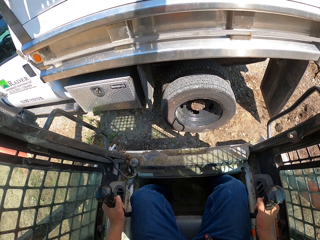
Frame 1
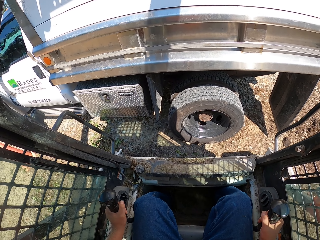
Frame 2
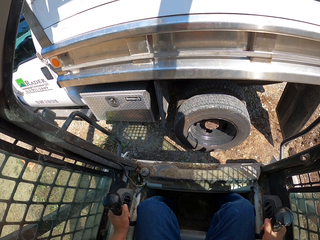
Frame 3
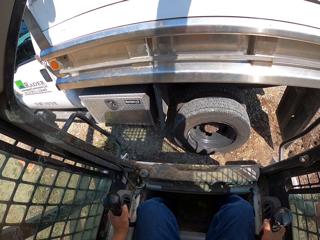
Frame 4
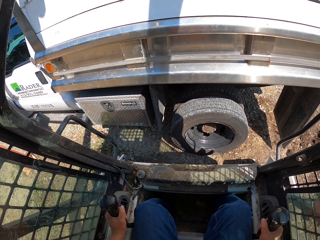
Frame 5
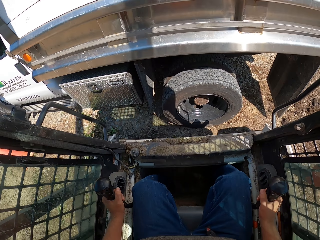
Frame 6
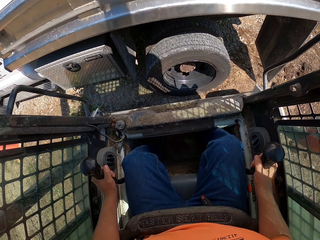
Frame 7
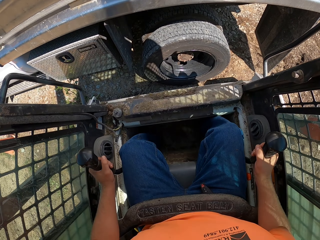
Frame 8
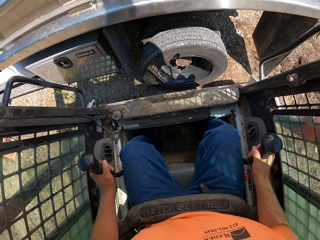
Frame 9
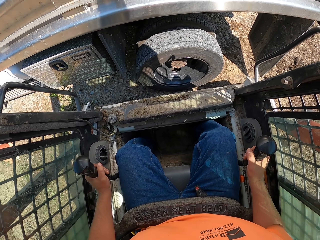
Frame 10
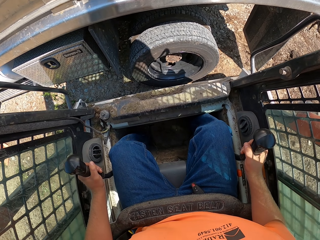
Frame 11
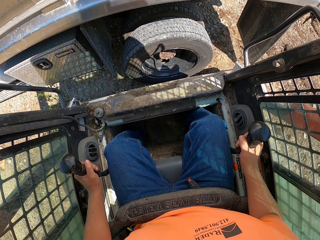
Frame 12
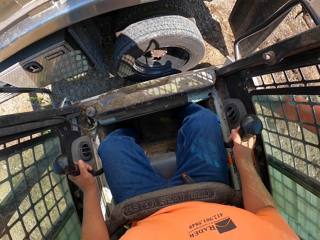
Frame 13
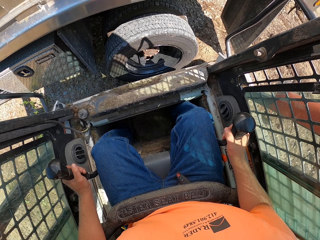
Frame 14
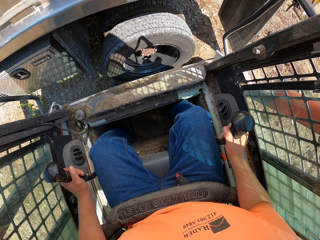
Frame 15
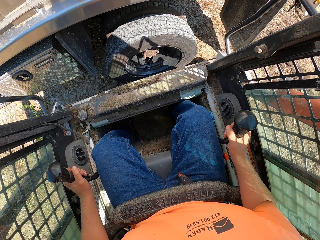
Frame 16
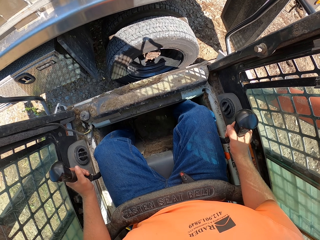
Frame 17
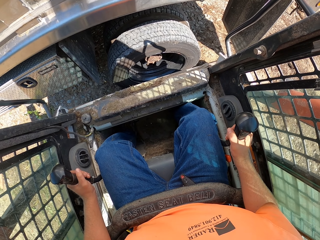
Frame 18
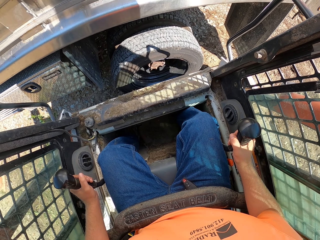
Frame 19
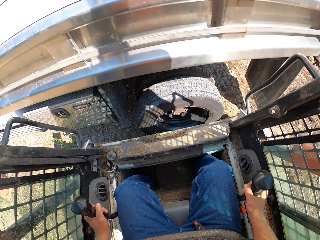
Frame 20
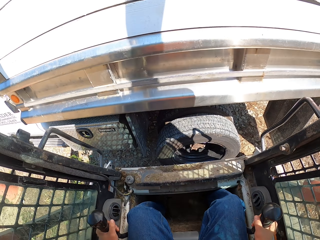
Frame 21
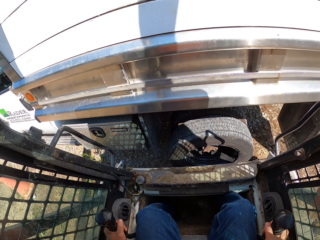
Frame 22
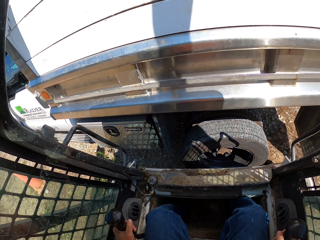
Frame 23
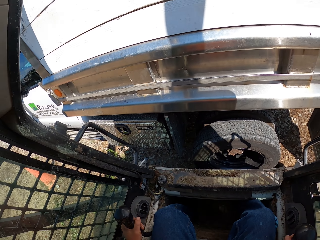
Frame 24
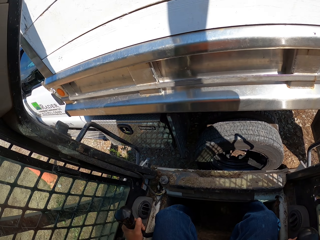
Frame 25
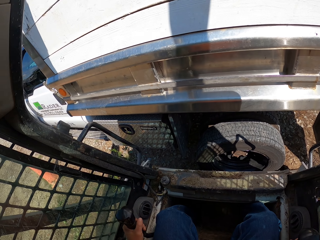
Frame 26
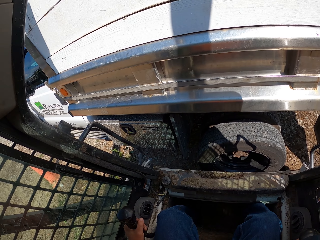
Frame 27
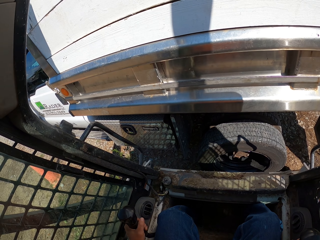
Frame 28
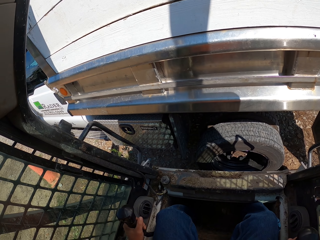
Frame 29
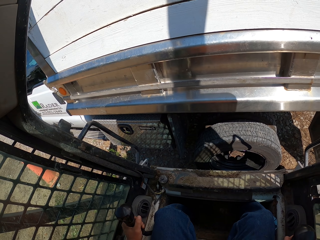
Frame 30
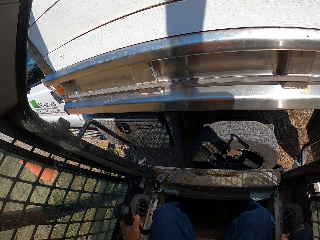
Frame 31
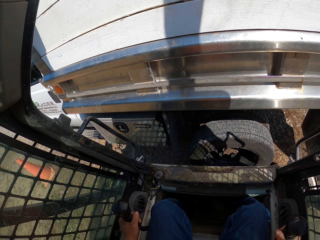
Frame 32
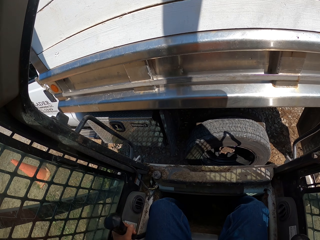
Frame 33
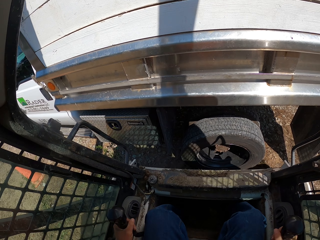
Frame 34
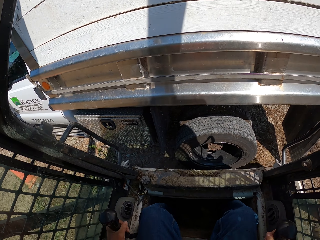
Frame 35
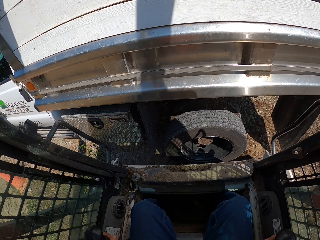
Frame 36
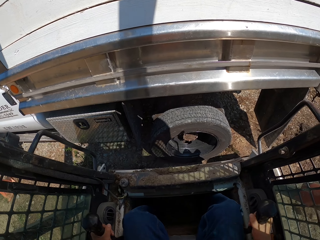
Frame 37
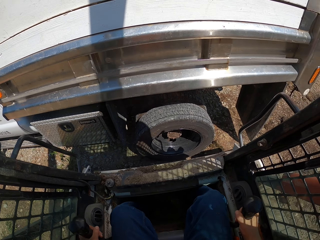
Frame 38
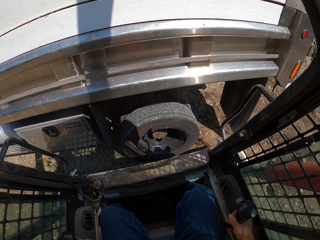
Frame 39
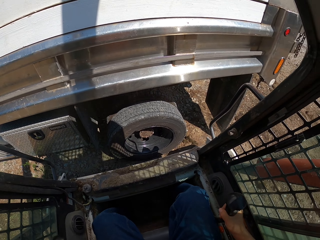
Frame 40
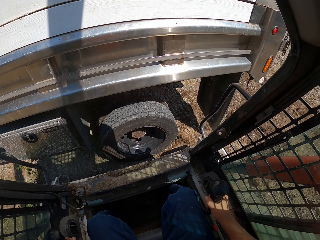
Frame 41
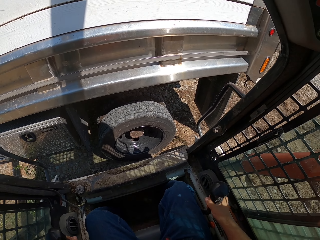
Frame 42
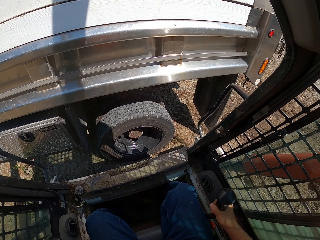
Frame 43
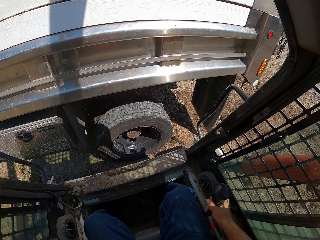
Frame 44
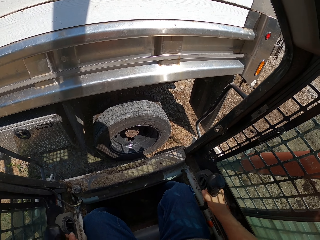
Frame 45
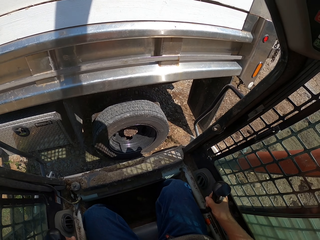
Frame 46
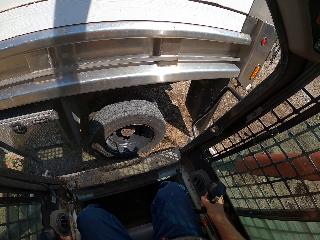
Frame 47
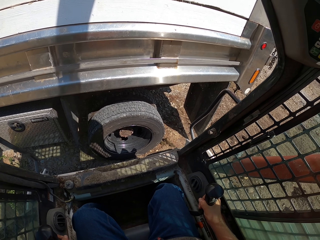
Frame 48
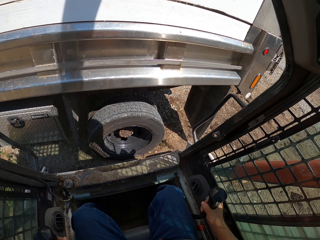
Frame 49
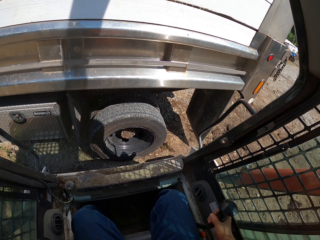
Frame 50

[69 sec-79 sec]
The camera wearer moves the excavator closer to the car. They dump the mulch in a trunk with the mulching tractor.

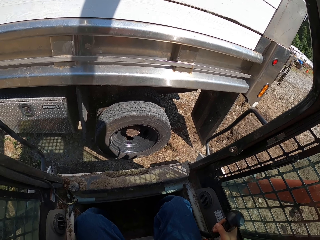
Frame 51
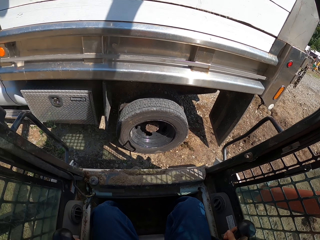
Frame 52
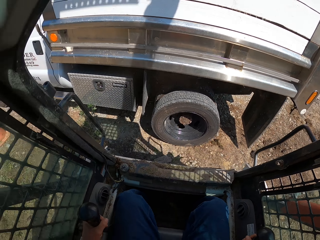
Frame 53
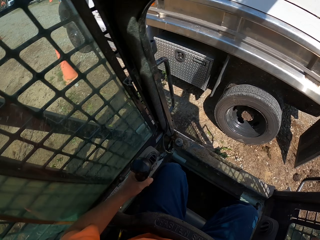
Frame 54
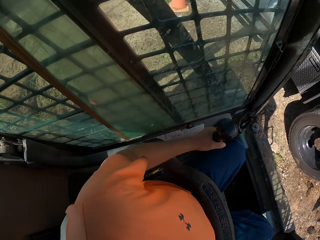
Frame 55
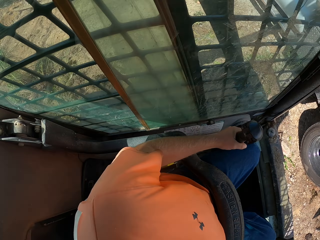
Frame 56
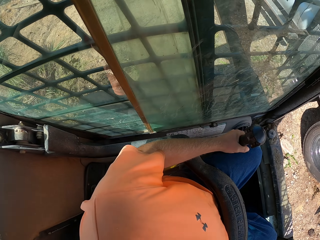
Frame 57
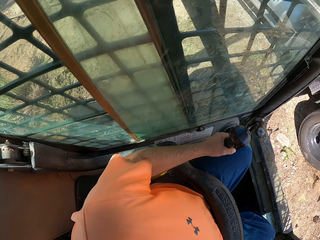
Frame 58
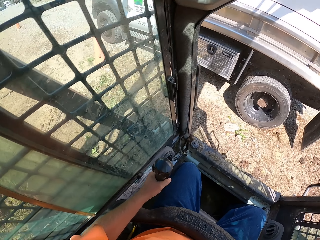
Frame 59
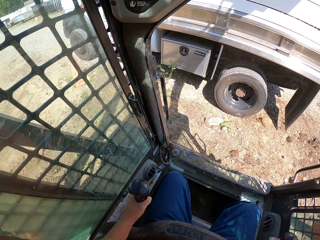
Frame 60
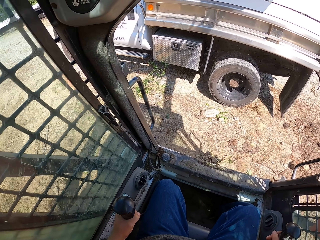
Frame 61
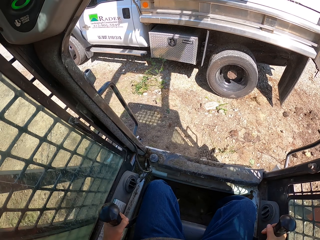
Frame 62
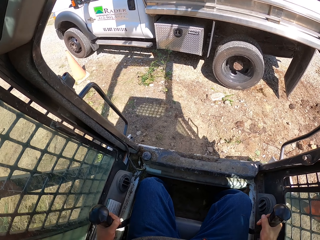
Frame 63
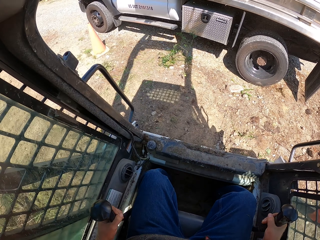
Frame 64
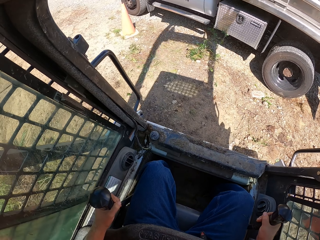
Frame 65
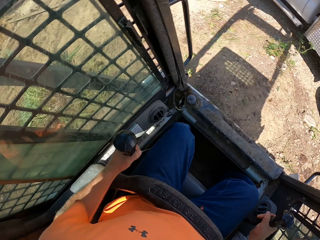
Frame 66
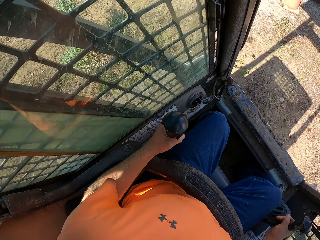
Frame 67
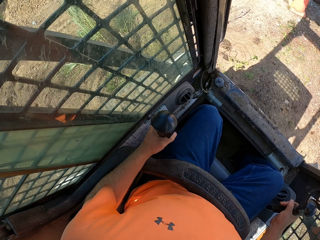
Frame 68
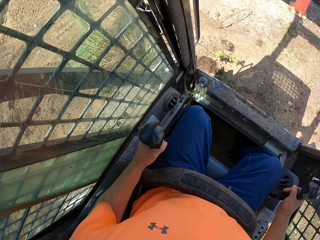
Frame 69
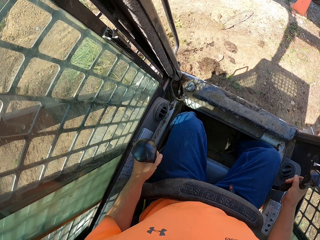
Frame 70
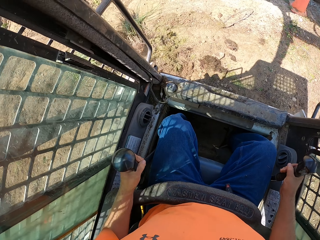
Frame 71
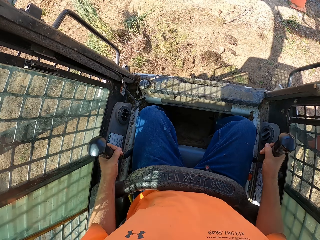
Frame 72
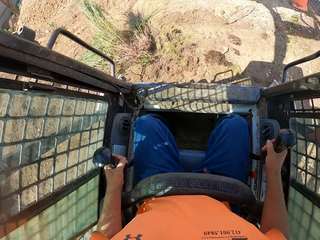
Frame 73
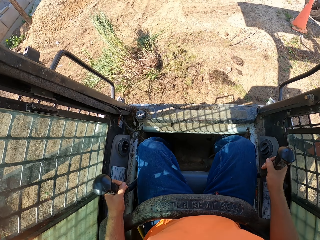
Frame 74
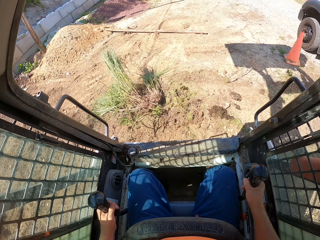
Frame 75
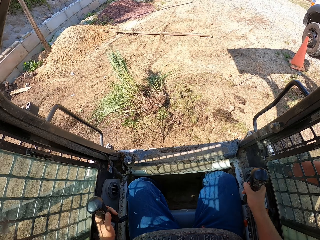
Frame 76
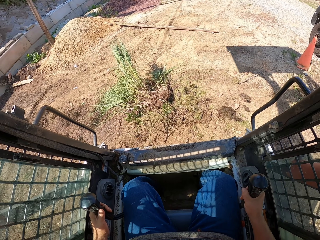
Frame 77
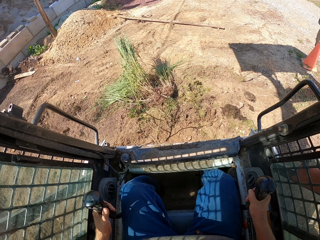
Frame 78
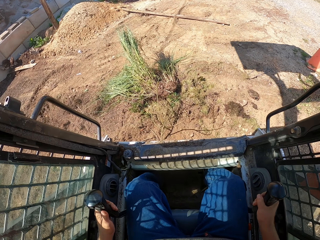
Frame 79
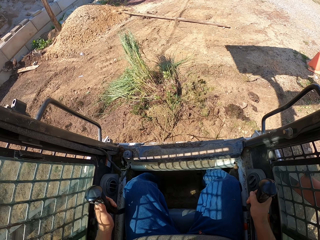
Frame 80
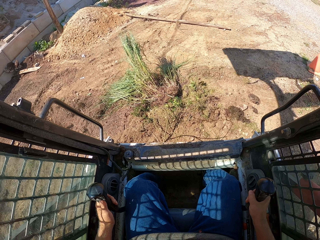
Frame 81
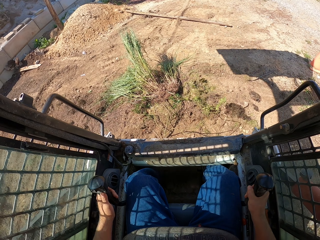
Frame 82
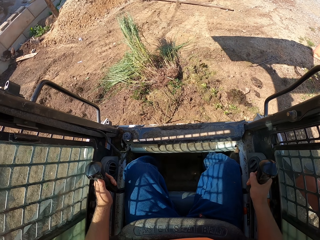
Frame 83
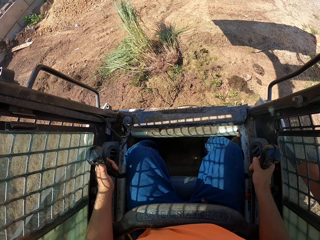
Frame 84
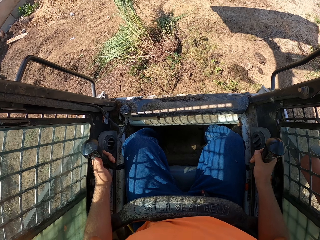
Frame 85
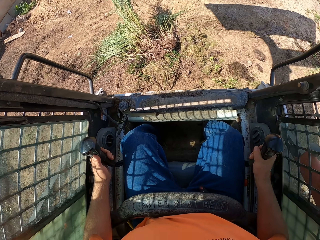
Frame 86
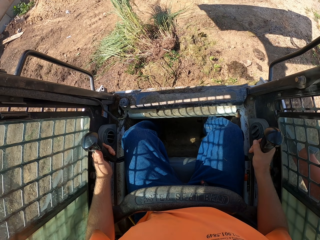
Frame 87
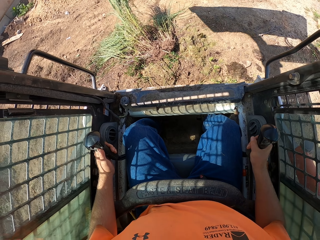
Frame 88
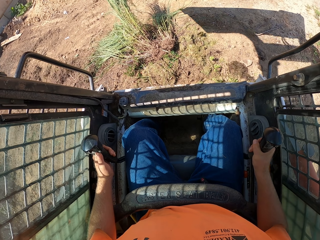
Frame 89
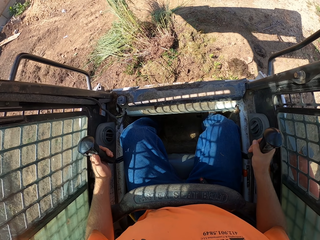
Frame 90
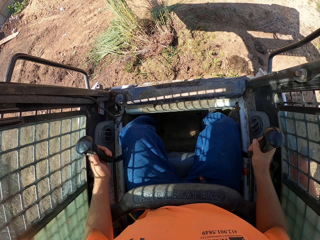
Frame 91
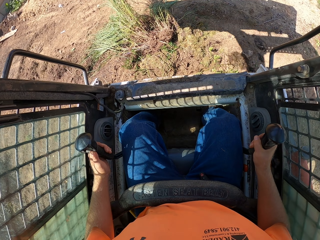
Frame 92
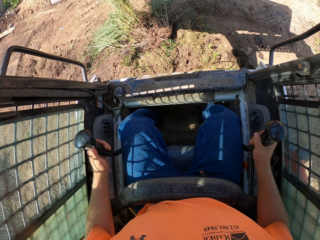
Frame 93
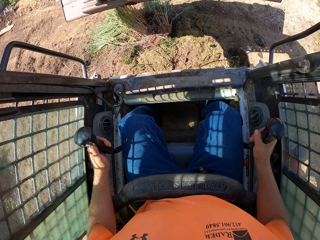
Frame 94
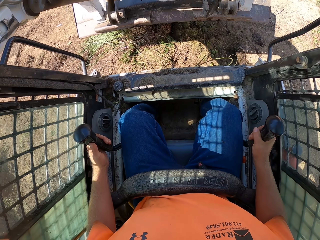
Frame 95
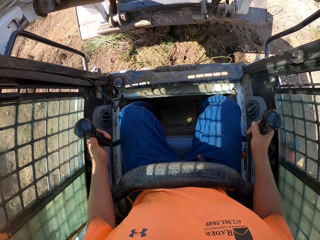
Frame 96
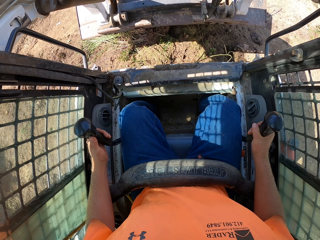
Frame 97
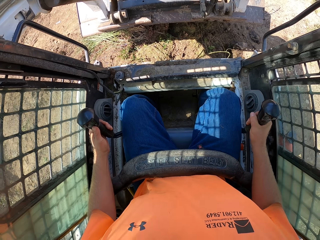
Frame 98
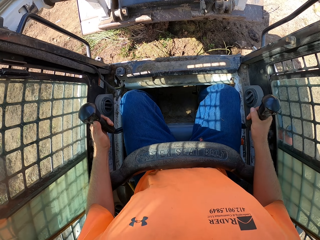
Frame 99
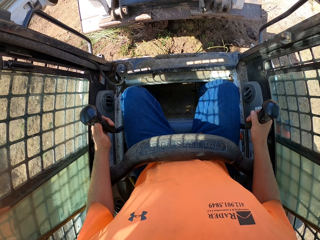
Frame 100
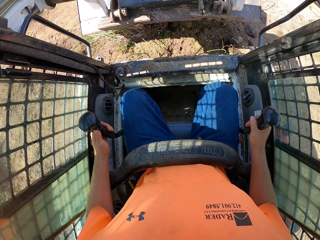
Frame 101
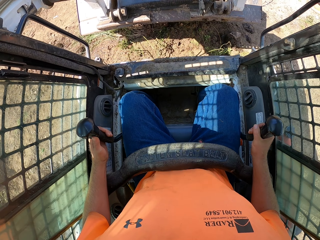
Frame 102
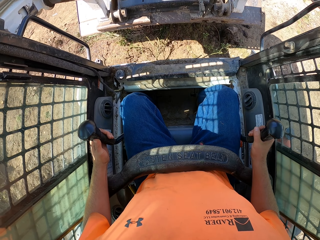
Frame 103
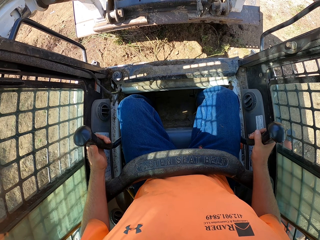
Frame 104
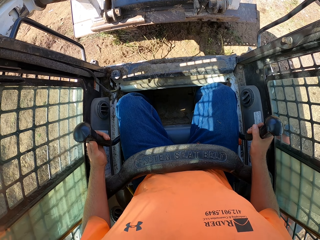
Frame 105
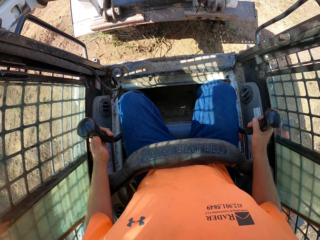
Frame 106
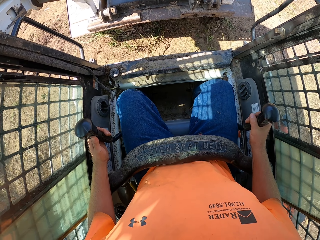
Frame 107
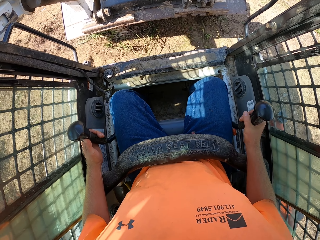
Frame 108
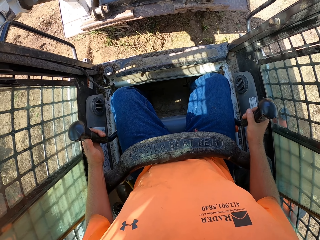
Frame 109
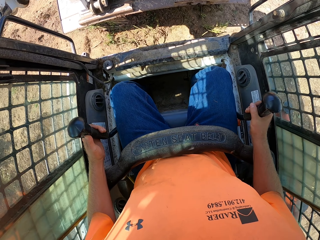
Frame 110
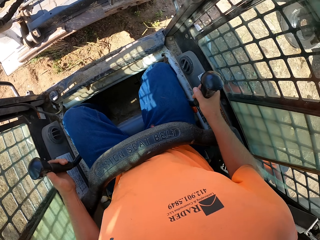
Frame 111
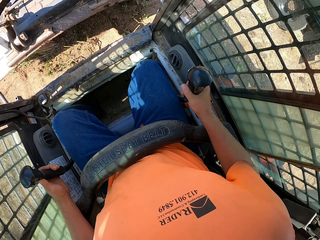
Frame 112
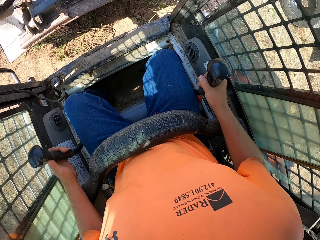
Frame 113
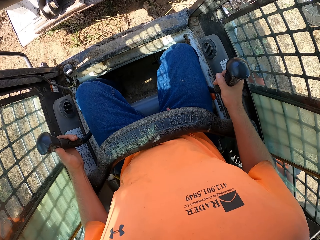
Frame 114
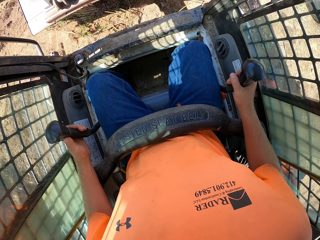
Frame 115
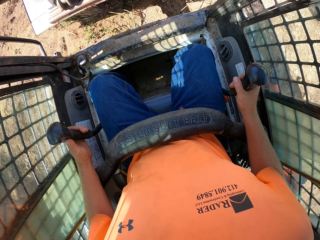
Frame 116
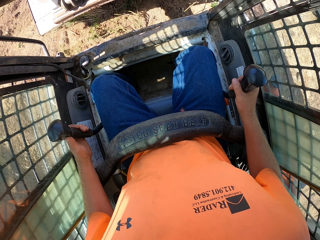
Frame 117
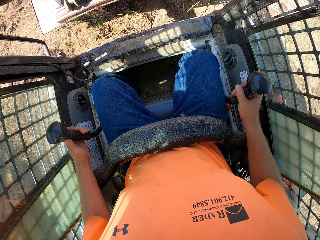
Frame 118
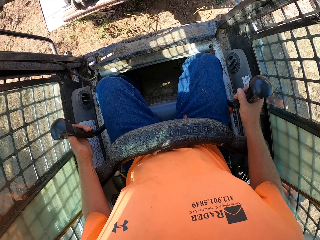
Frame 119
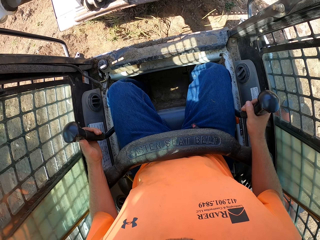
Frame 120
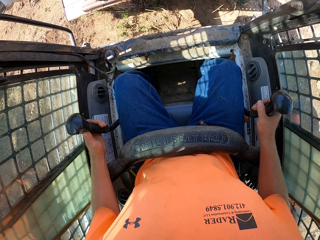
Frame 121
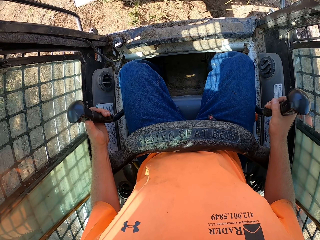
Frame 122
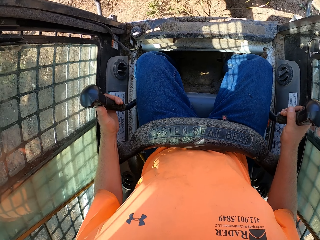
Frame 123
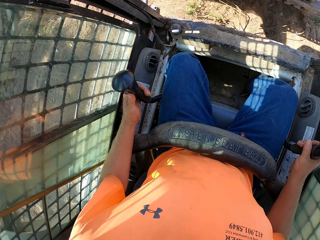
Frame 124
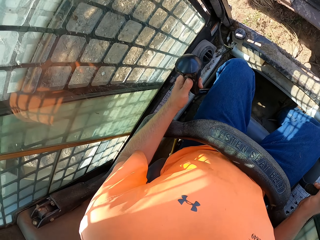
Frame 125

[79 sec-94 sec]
The camera wearer moves the excavator backwards. They turn the excavator. They drop down the excavator. They pack mulch from the ground with the mulching tractor. They move the excavator backwards.
